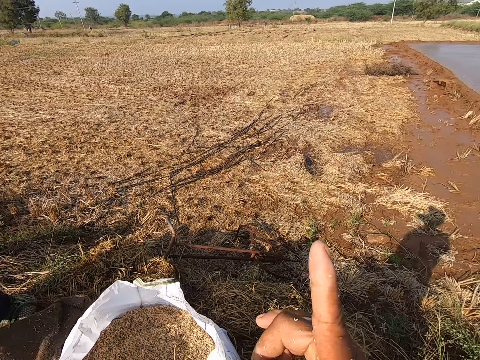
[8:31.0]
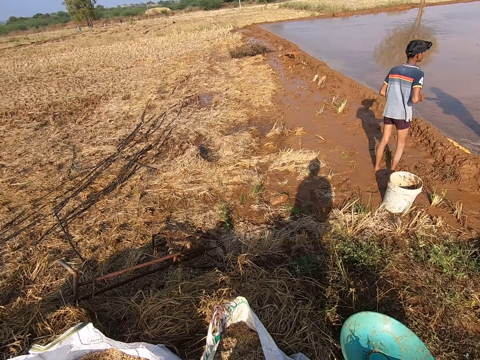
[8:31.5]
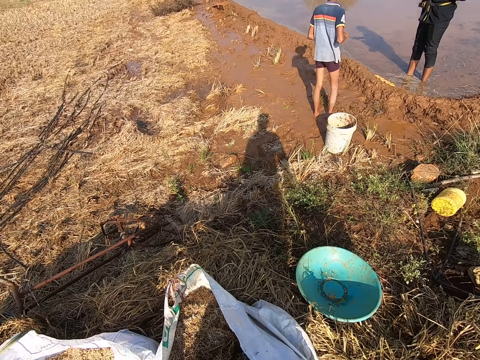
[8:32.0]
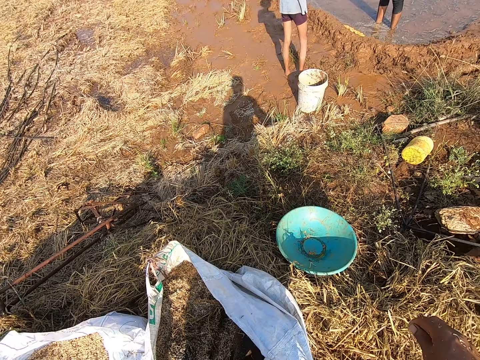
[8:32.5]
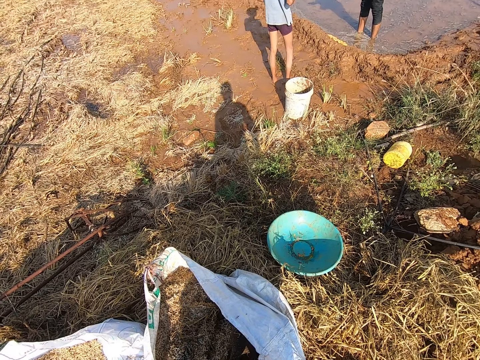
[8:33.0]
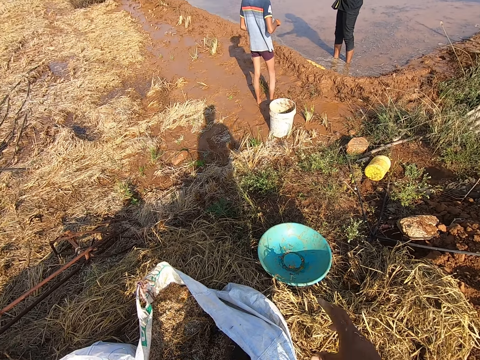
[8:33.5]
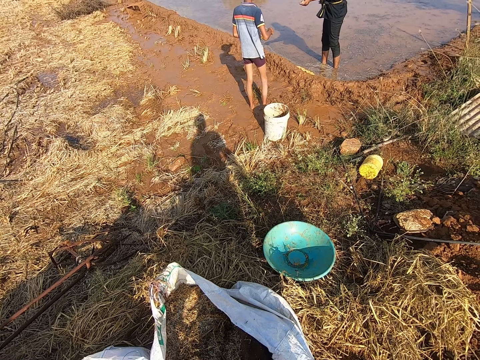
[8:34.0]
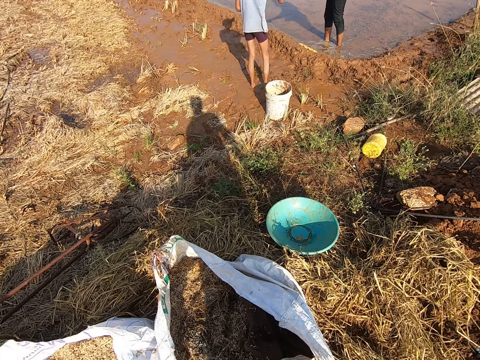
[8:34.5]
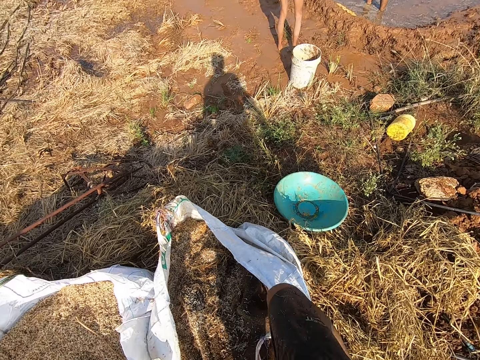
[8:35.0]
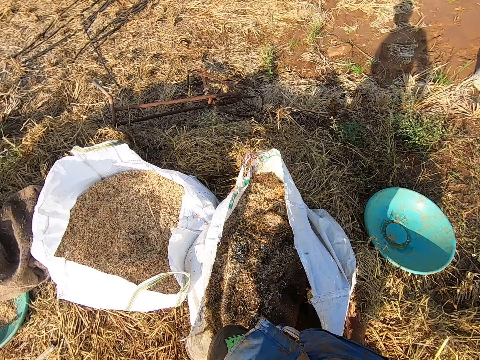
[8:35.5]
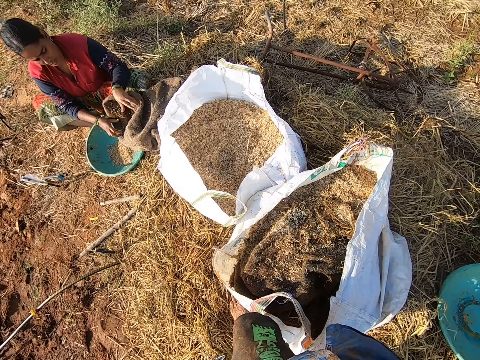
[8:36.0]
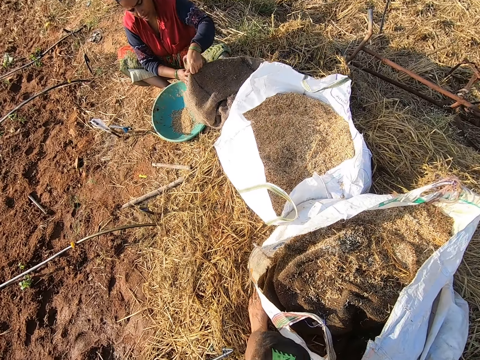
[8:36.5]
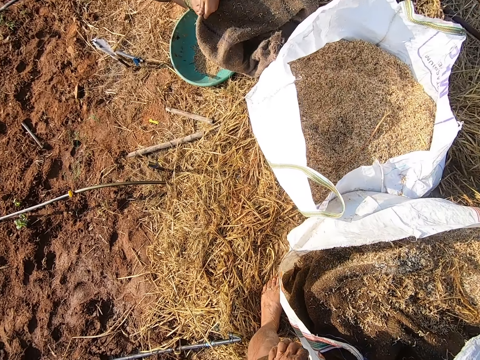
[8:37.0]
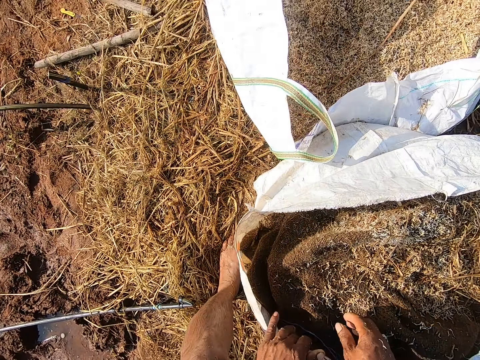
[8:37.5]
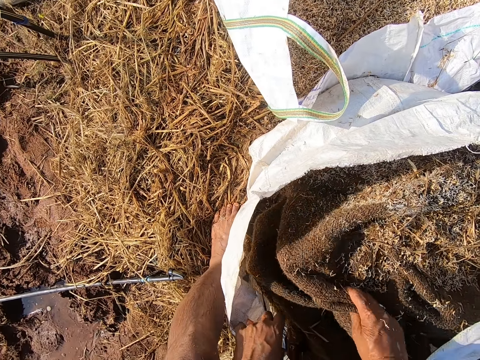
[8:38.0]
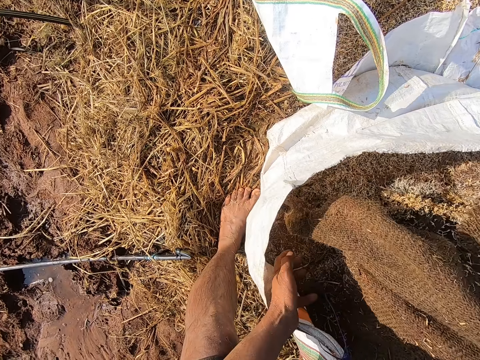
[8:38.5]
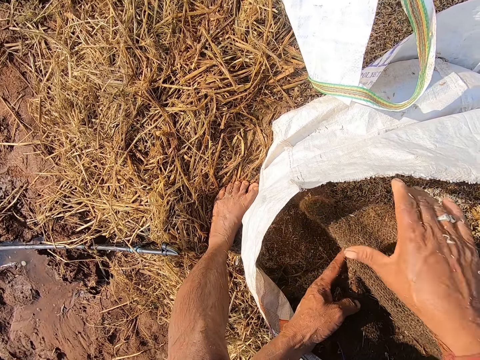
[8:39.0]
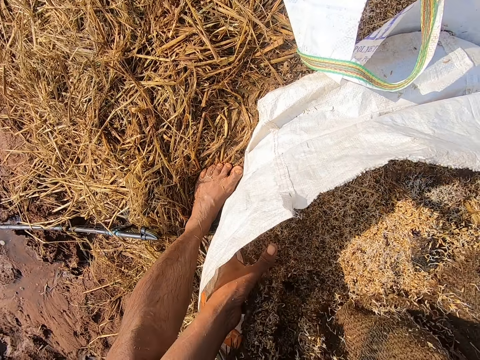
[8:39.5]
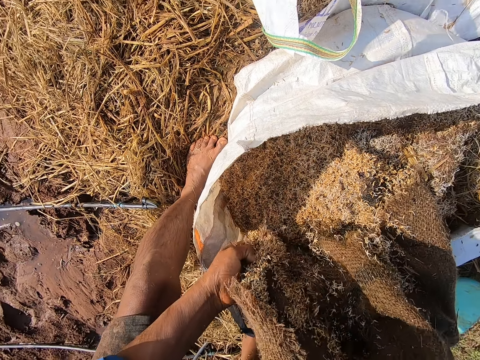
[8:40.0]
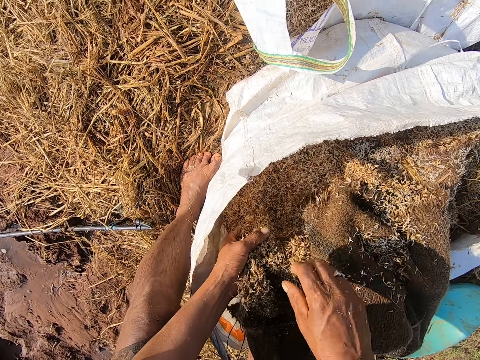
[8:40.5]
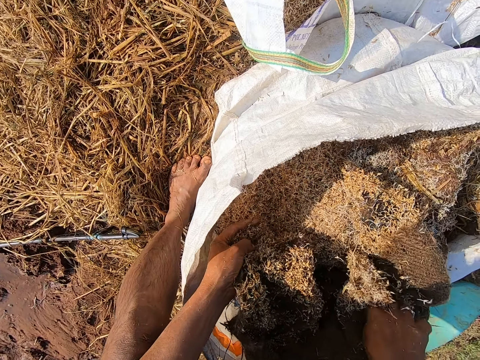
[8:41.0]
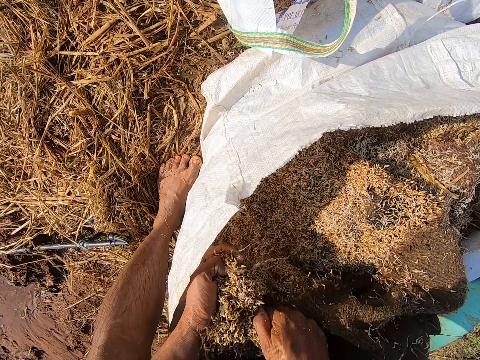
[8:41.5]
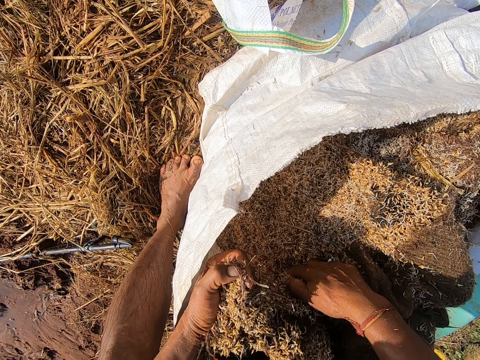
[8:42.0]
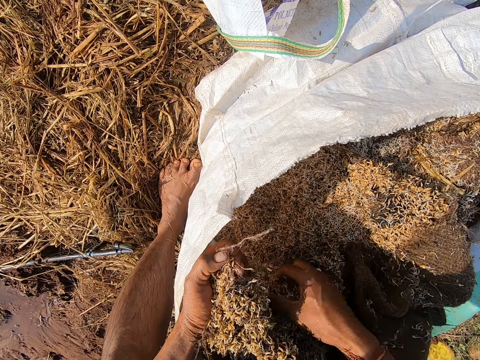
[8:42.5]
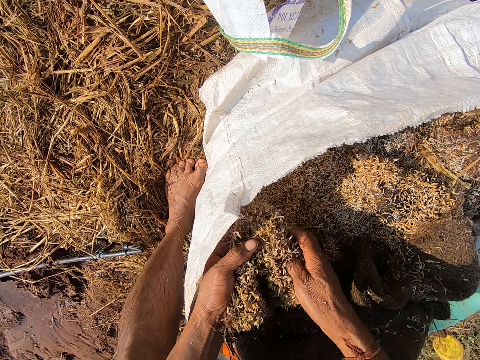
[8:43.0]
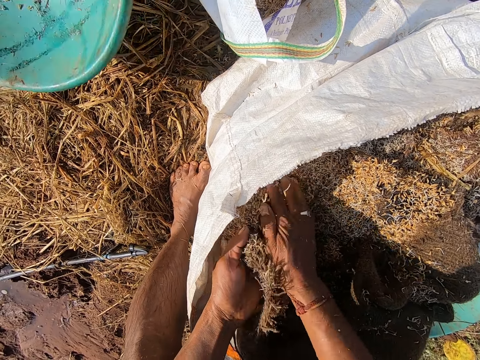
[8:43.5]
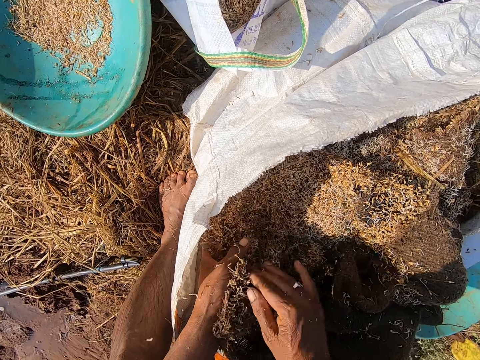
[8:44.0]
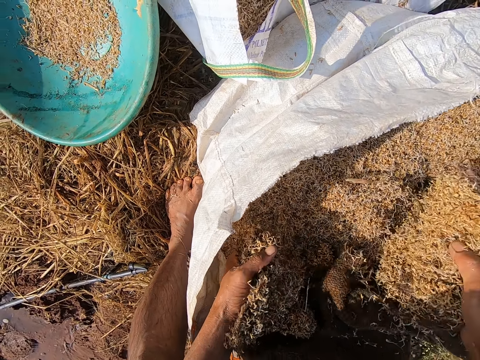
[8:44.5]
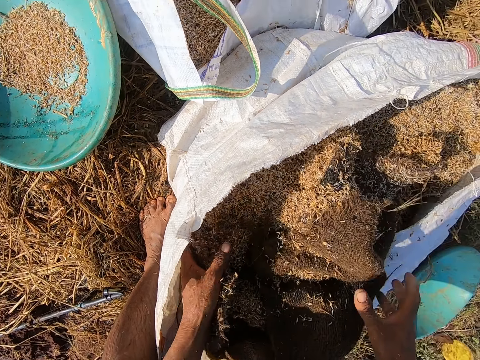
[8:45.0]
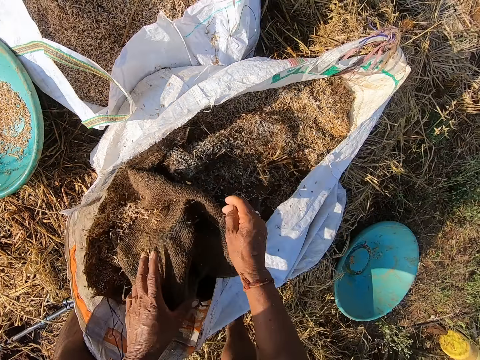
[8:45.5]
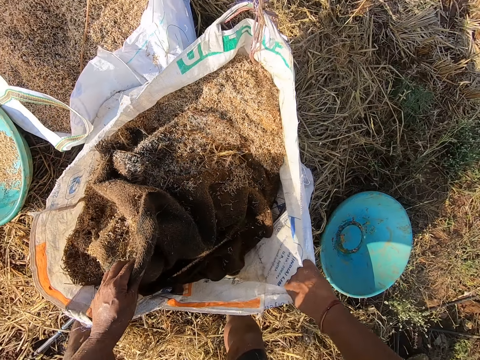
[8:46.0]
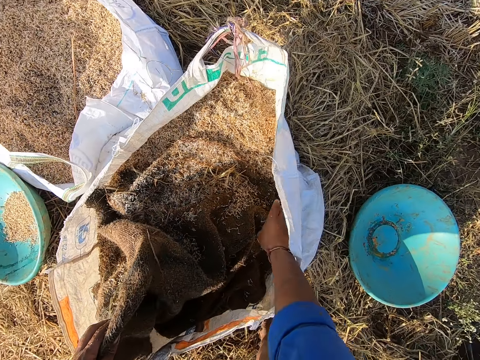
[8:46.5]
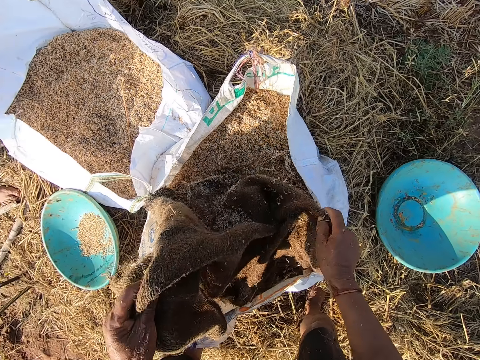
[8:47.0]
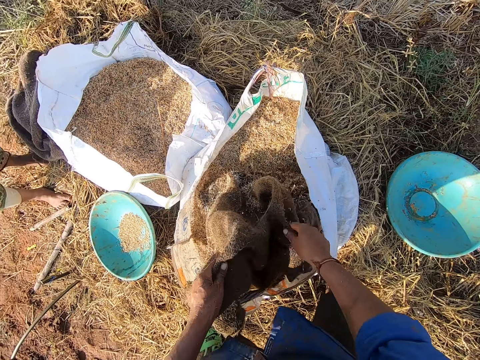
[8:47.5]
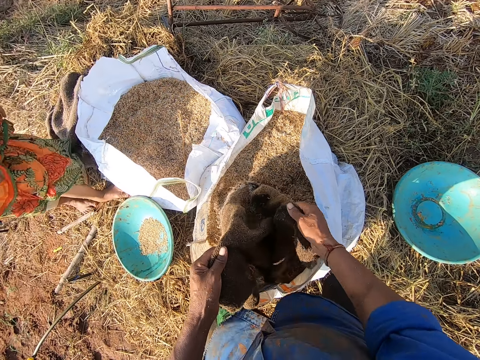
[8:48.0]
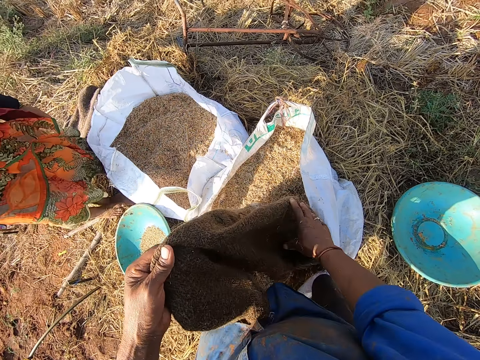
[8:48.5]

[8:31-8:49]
The camera wearer touches the sack bag with his left hand. He pulls the jute sack with his right hand. He converses with a woman. He holds the jute sack with his left hand. He lifts the sack. He pulls the jute sack with his right hand. He holds the jute sack with his left hand. He shakes the jute sack with his hands. He touches the jute sack with his right hand. He removes barley straw from the jute sack with his right hand. The woman drops a tray on some grass with her left hand. The camera wearer picks up the jute sack with his right hand. He drops the jute sack on the barley straw in the sack bag with his right hand. He touches the jute sack with his right hand. He holds the jute sack with his left hand. He touches the sack bag with his right hand. He holds the jute sack with his hands. He shakes the jute sack with his hands.

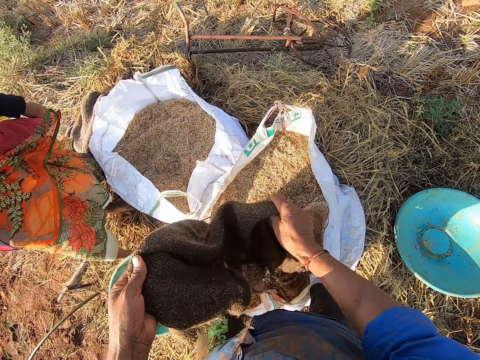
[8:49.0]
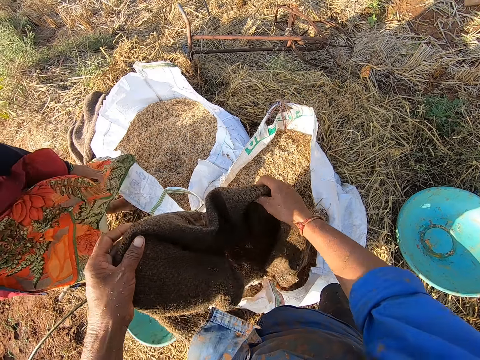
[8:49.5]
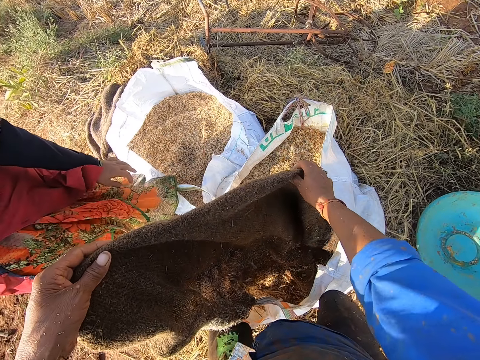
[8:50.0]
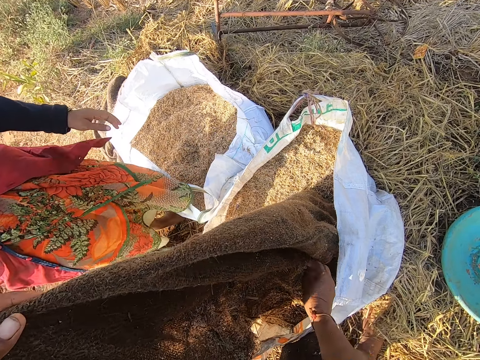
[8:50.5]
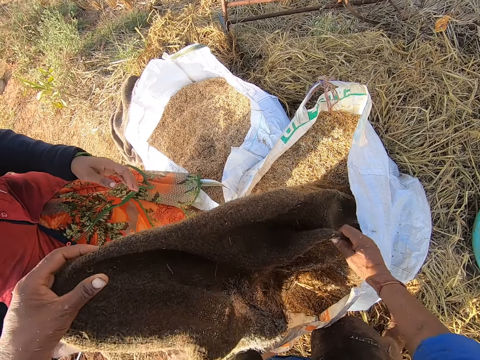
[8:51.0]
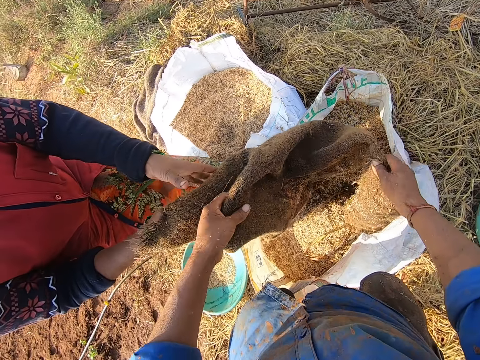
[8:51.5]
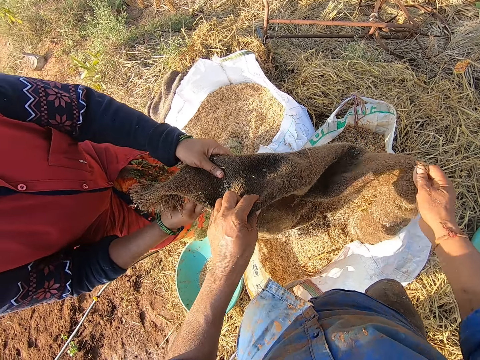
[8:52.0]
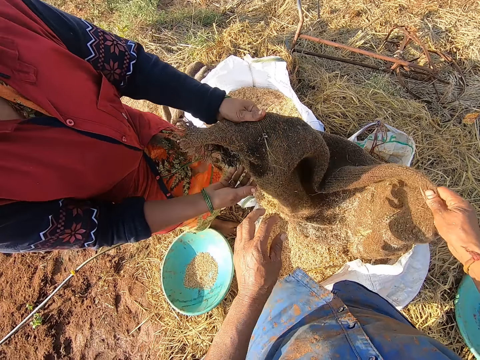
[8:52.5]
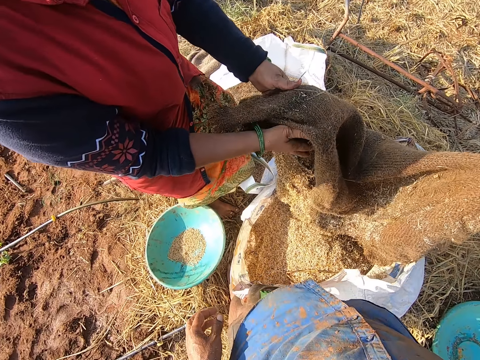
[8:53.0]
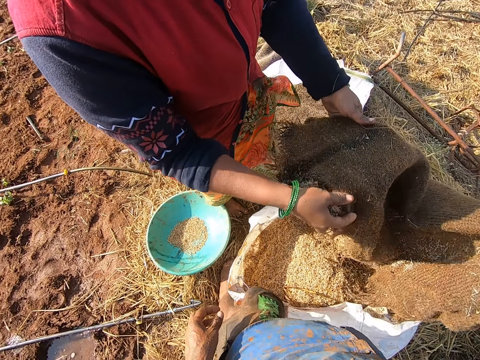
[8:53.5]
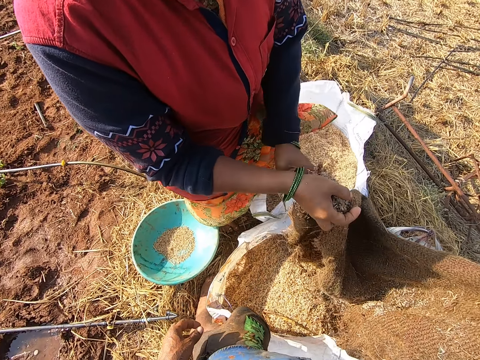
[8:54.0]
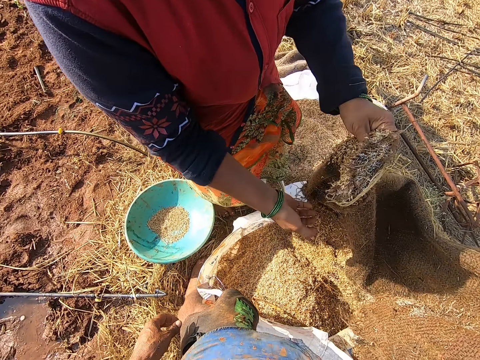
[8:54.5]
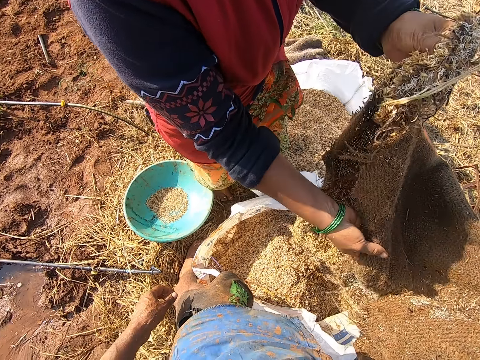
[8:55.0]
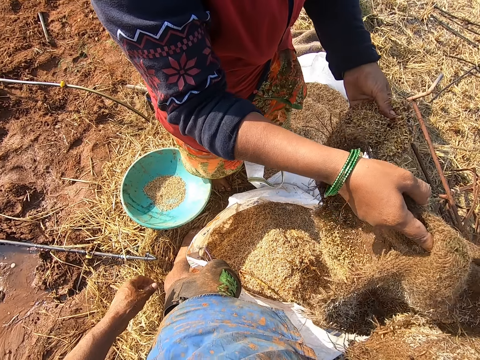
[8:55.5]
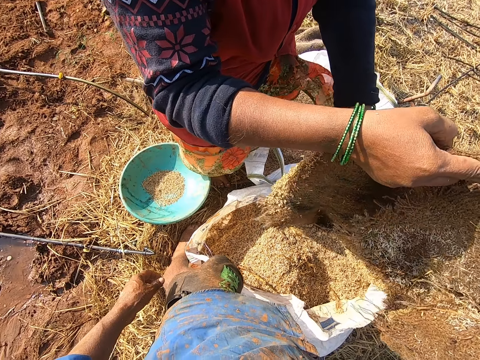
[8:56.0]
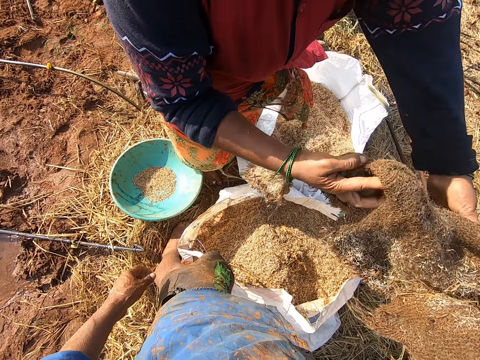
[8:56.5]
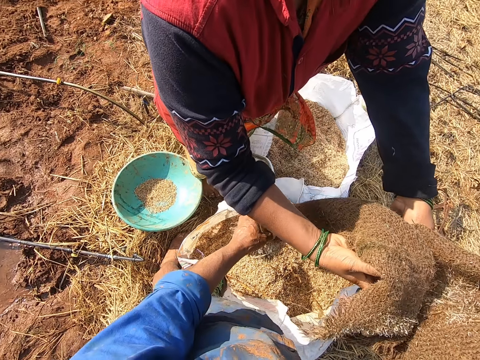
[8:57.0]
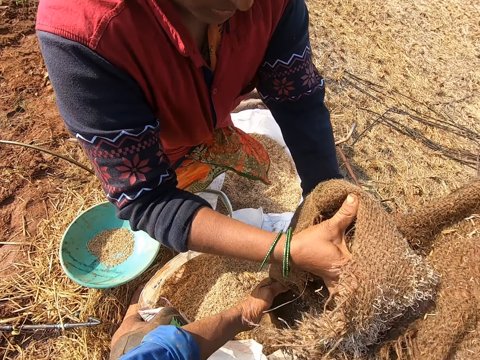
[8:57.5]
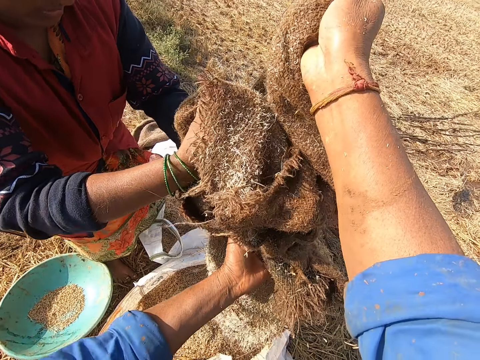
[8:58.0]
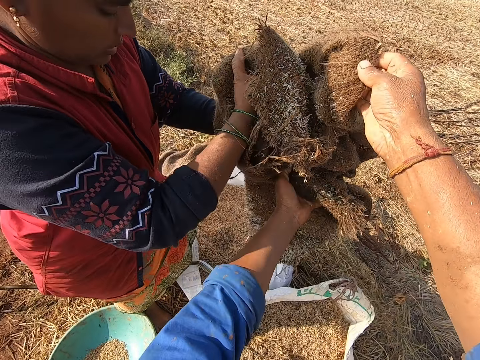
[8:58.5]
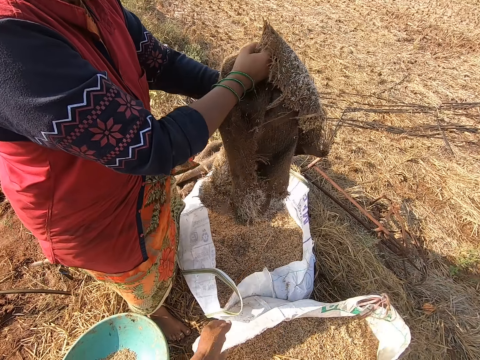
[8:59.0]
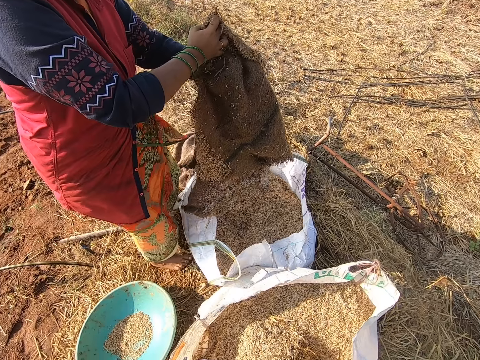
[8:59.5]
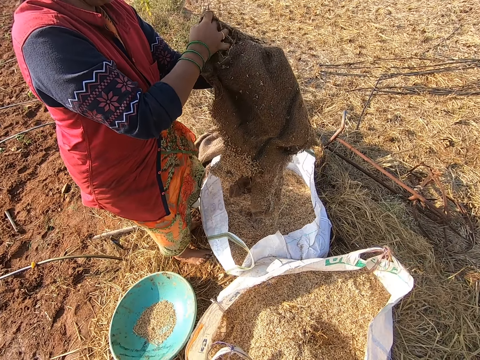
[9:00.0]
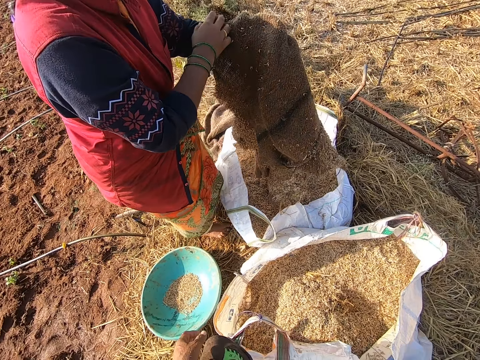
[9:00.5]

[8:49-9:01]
A woman grabs the jute sack in the hands of the camera wearer with her hands. The woman folds the jute sack with her hands. The camera wearer passes the jute sack to the woman with his hands. The woman unfolds the jute sack with her hands.
